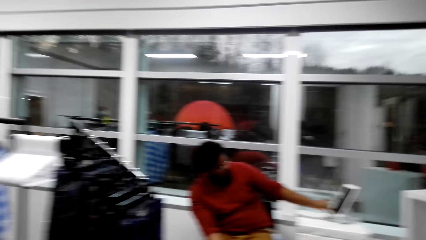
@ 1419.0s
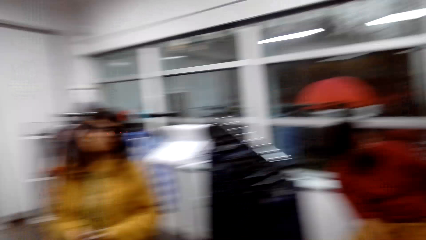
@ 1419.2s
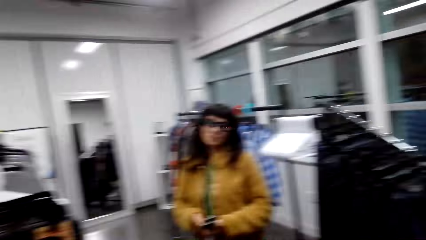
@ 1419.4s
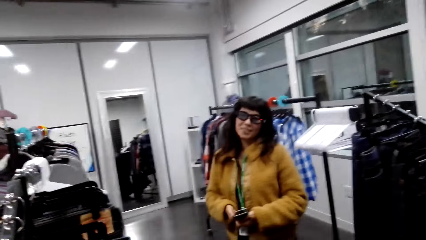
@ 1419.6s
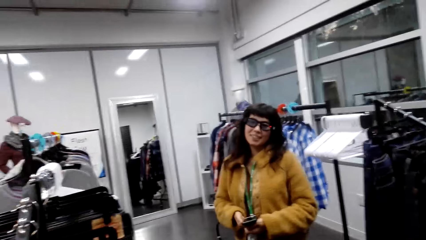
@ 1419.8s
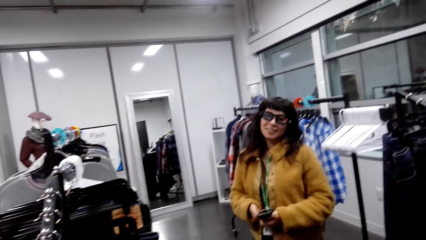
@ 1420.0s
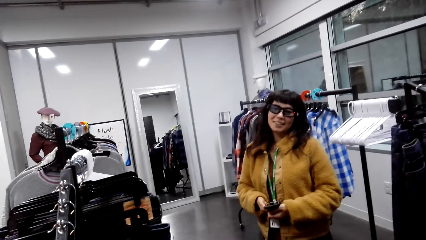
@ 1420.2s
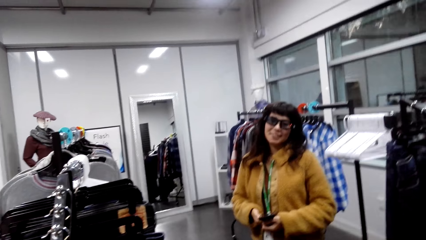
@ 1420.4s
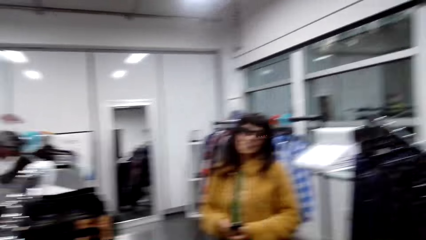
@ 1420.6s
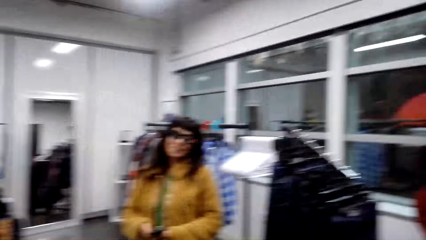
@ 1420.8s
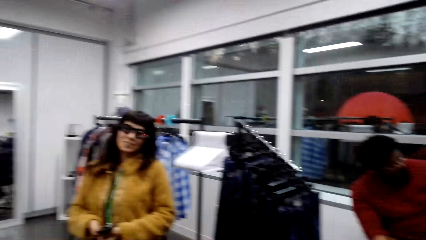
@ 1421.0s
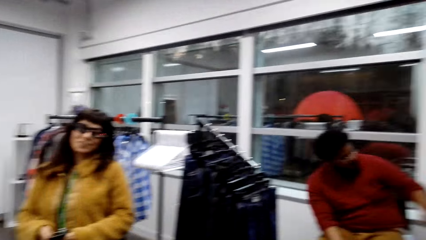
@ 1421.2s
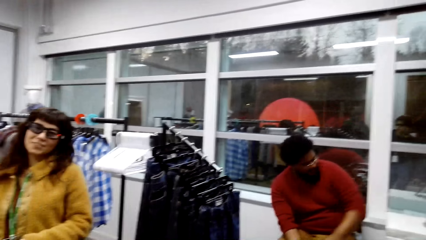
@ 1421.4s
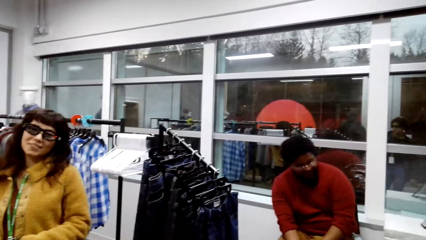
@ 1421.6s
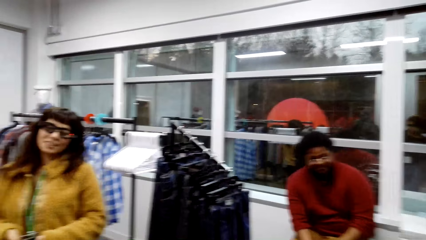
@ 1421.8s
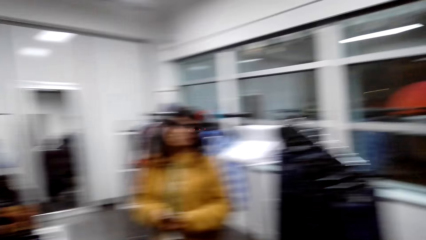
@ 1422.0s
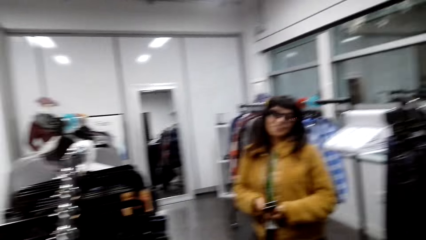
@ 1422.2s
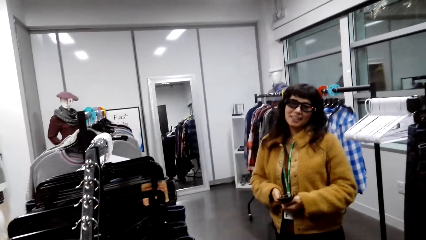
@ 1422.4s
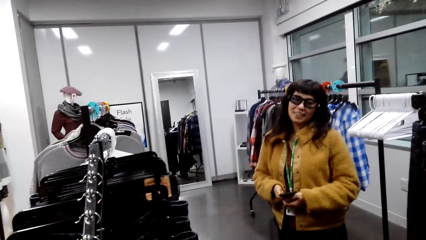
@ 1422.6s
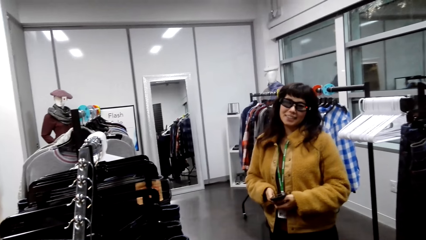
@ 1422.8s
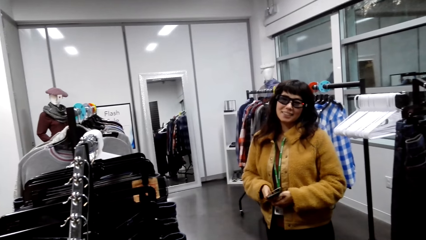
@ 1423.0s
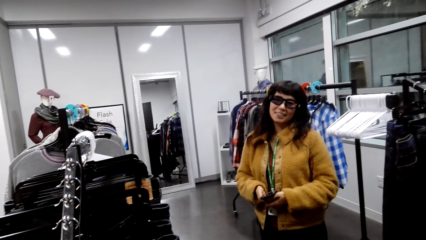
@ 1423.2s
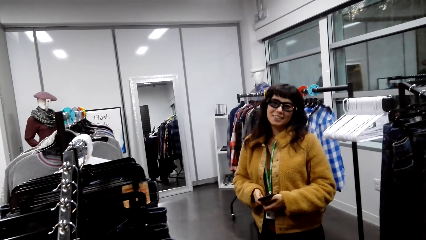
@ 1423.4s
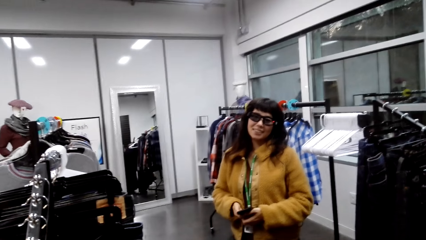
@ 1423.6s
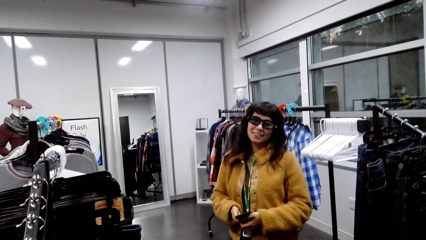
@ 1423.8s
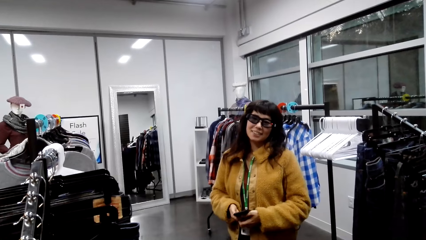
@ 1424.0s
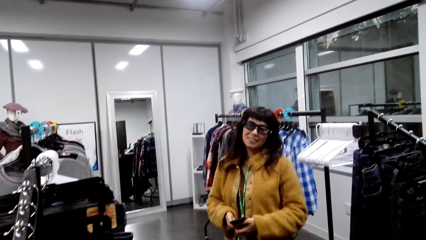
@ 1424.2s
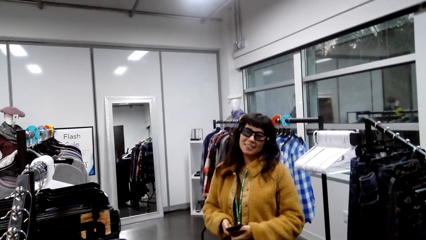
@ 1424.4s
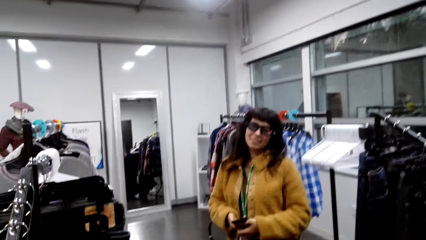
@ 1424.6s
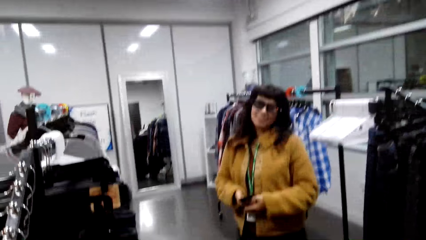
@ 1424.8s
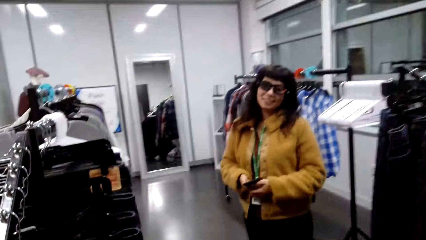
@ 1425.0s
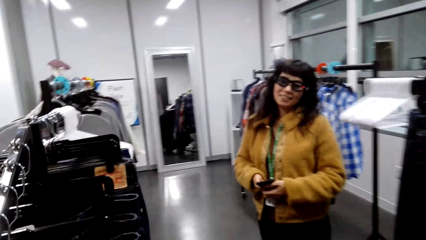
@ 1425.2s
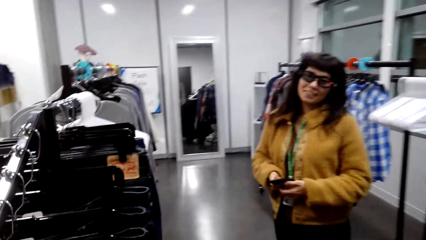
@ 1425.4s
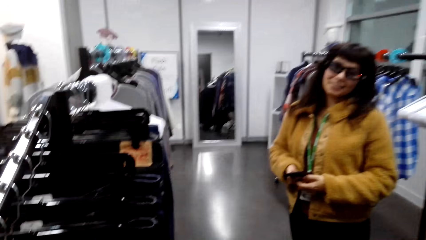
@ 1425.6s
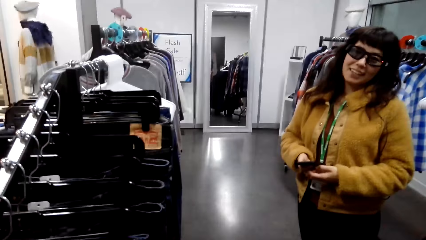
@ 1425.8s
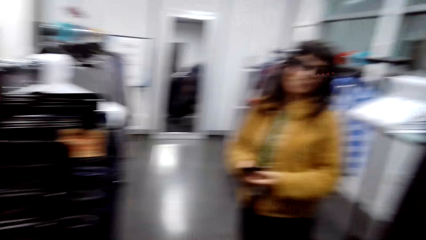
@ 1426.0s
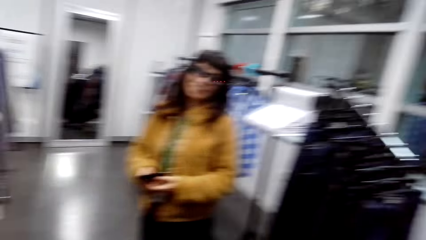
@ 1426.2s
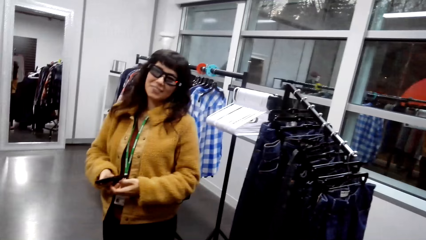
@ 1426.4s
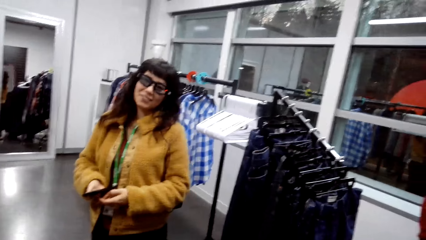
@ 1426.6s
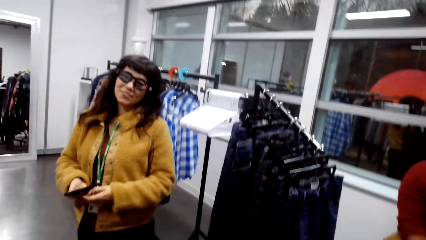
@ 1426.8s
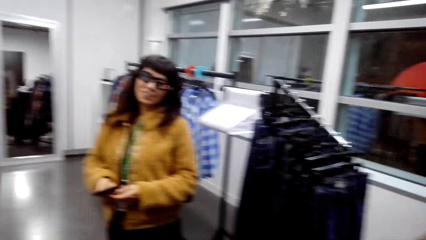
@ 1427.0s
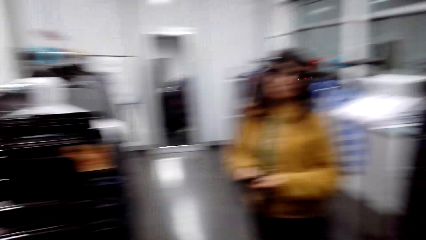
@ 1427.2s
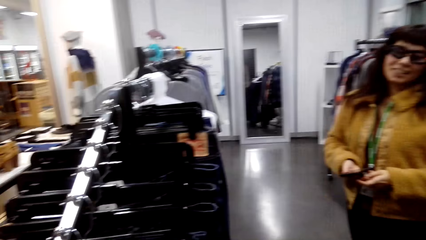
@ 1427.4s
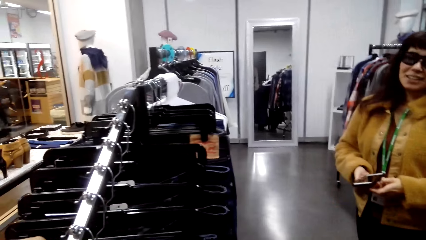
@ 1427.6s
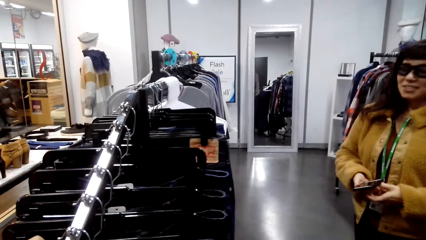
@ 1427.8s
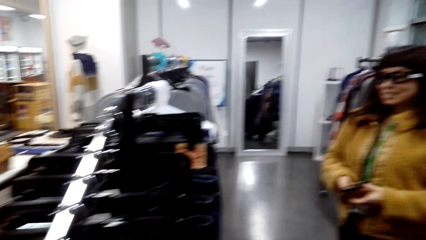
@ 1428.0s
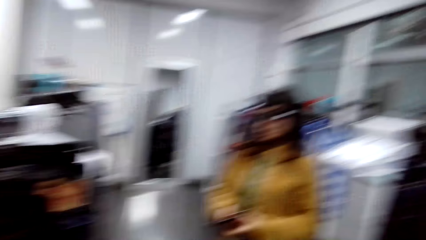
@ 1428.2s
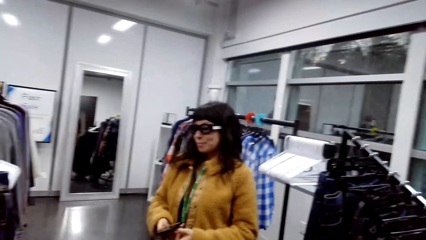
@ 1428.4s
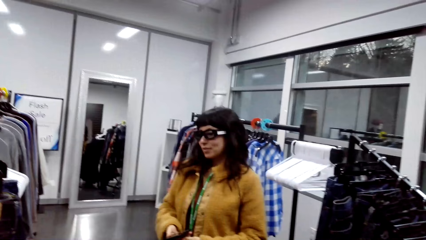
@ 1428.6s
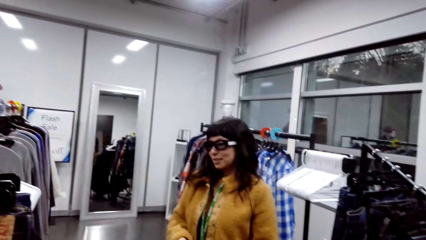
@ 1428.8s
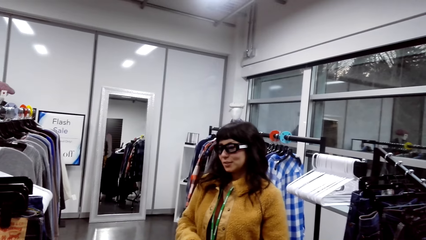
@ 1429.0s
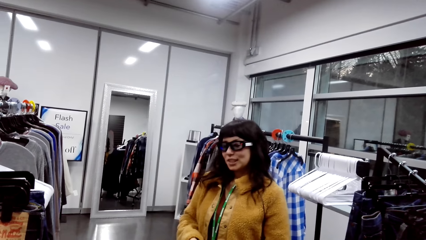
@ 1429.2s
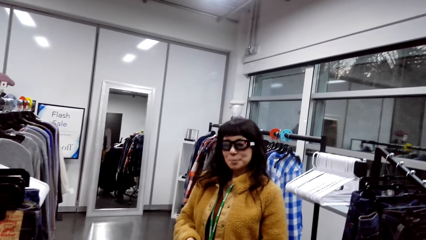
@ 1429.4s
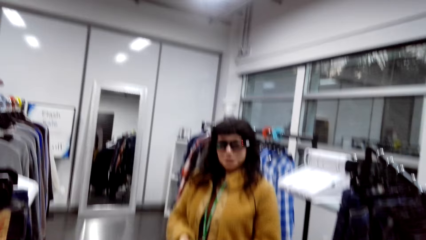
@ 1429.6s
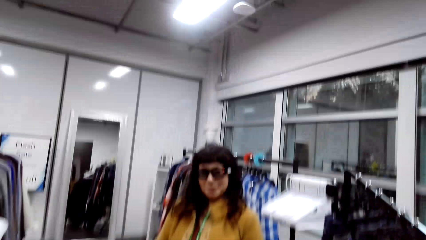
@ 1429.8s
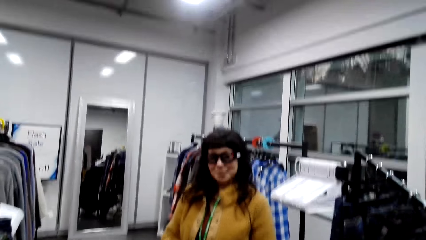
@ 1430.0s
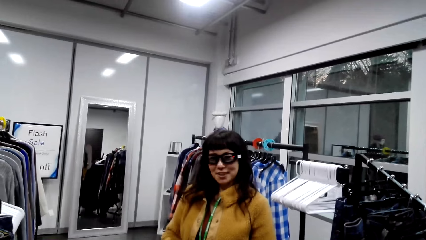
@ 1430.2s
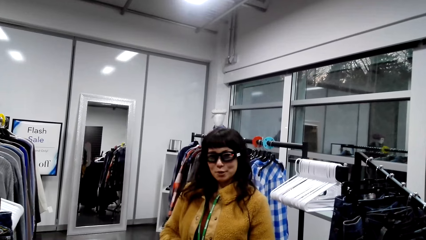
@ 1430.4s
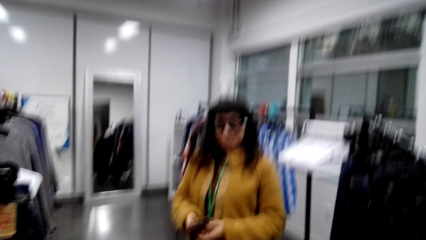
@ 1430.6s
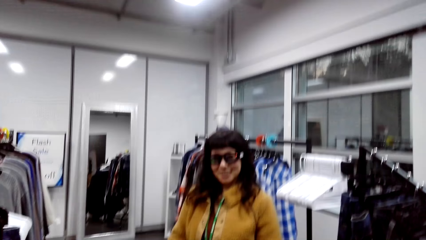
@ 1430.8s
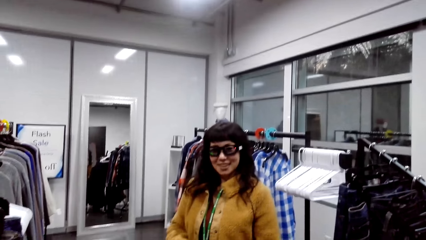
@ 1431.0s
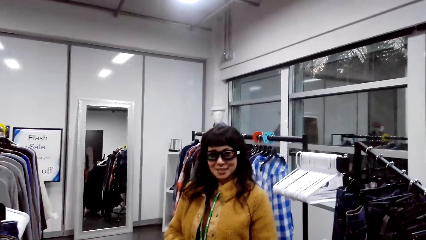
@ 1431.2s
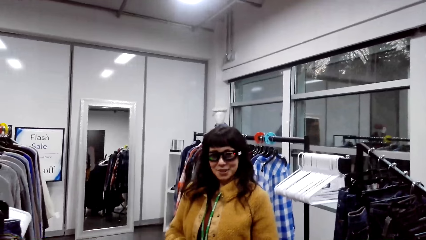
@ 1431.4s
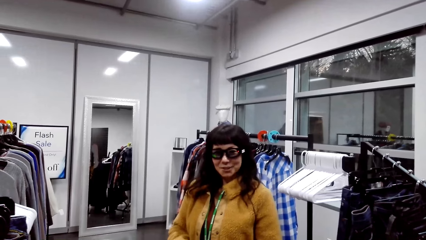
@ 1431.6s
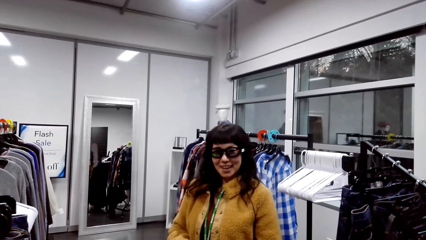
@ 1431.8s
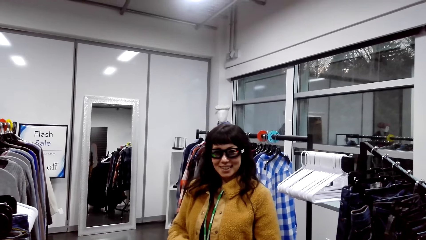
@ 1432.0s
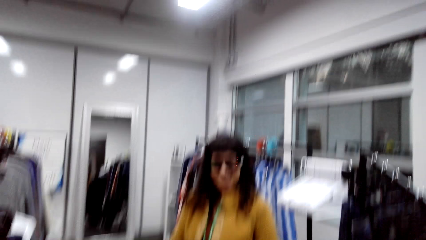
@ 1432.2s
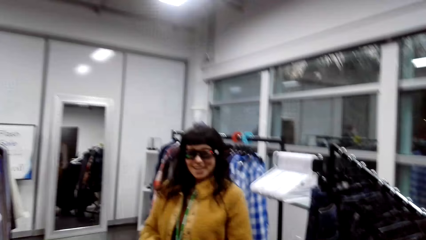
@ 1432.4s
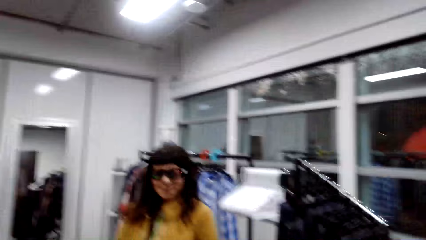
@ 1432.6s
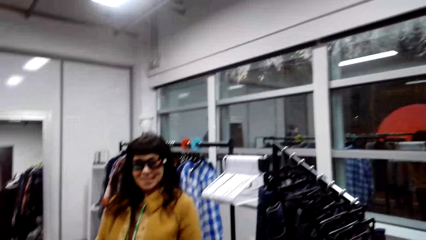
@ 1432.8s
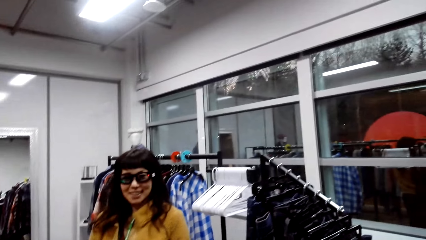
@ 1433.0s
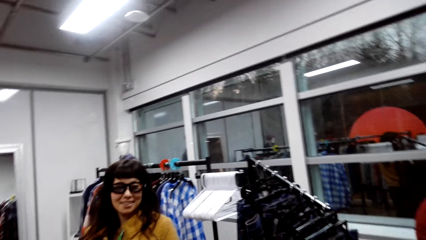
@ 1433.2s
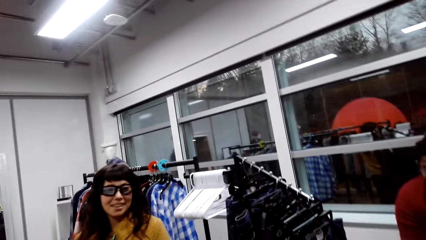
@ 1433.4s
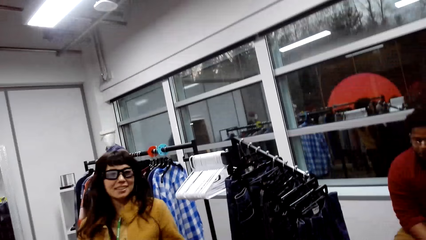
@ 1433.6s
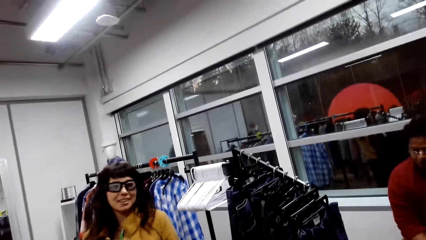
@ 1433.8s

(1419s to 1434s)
A man puts a phone on the table. The man talks.
